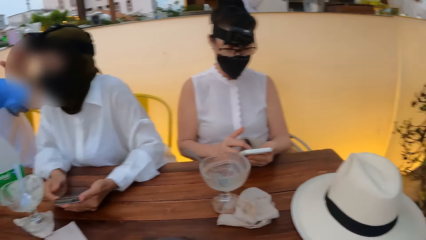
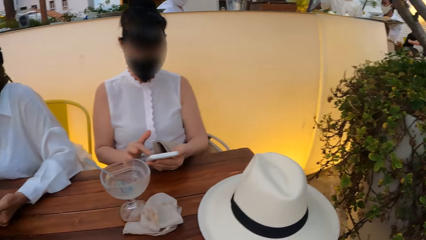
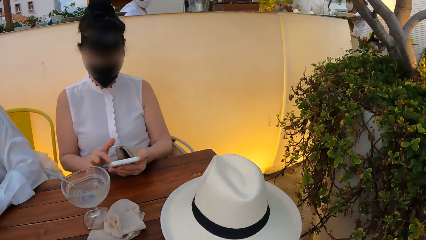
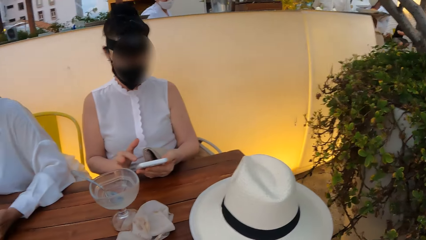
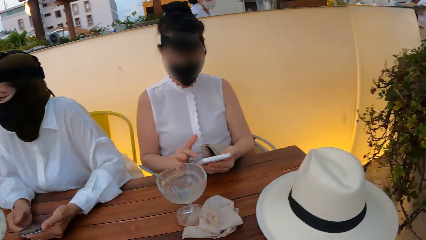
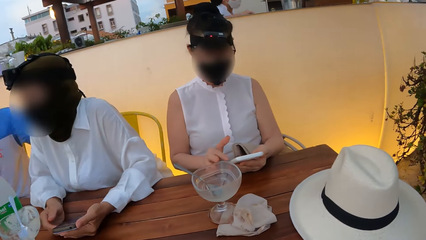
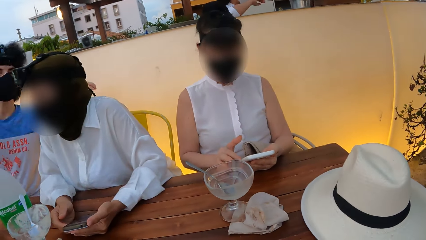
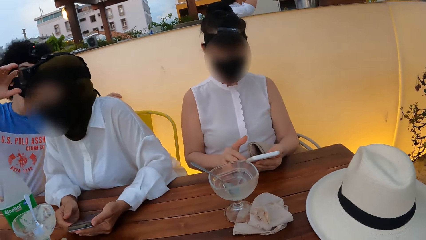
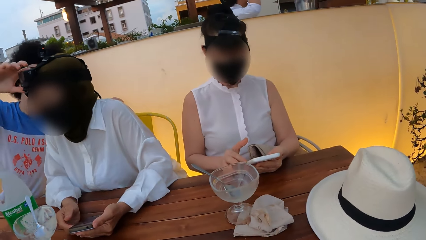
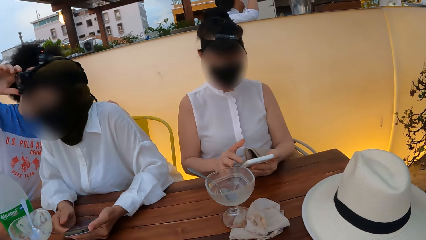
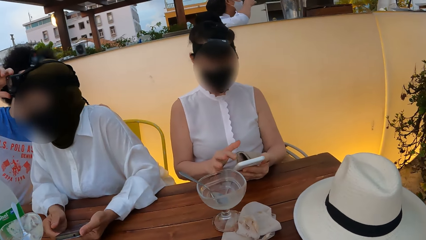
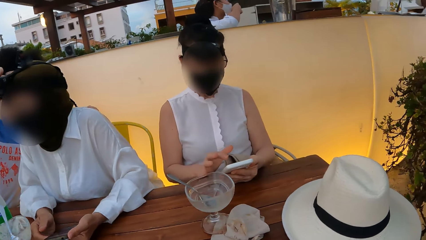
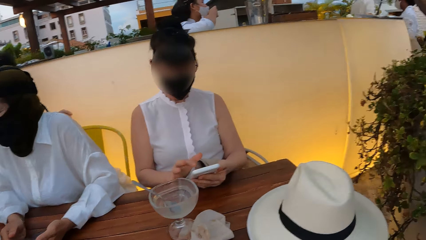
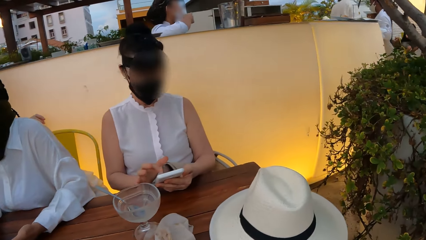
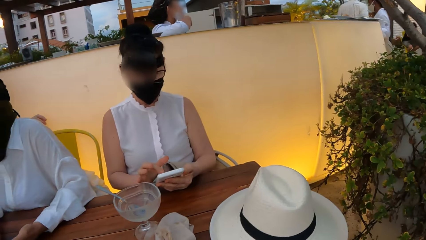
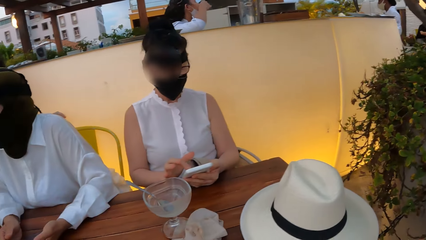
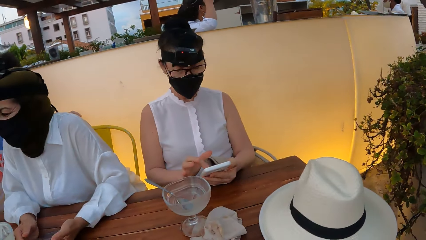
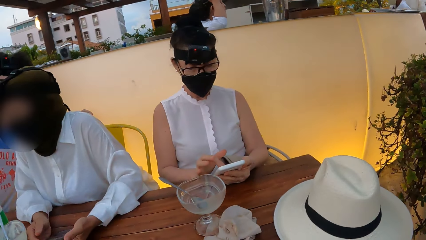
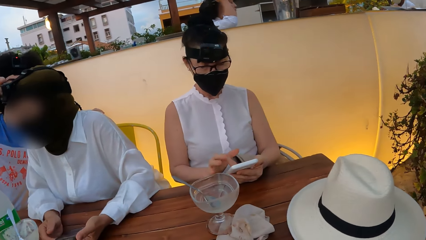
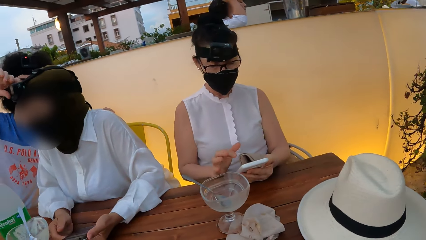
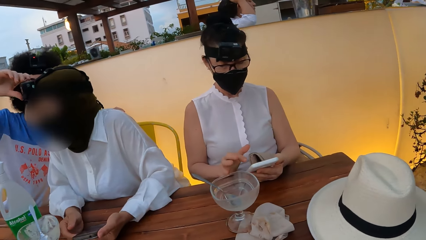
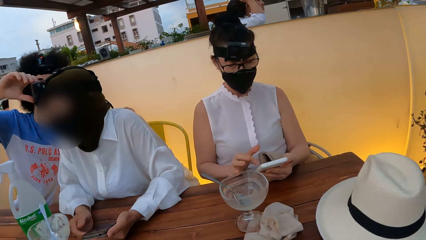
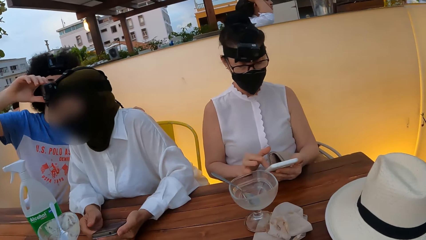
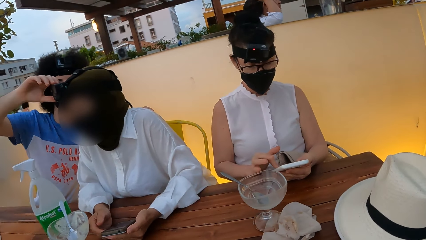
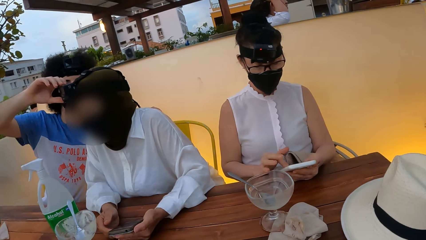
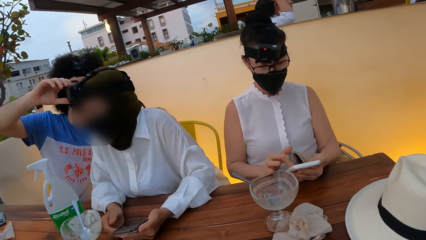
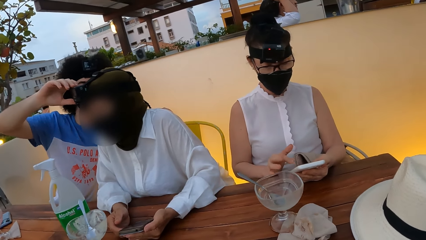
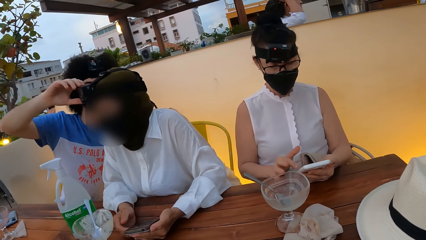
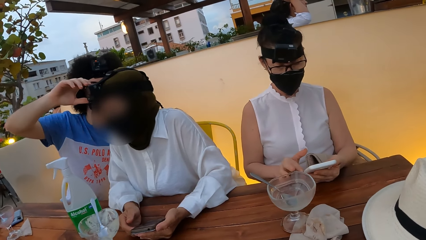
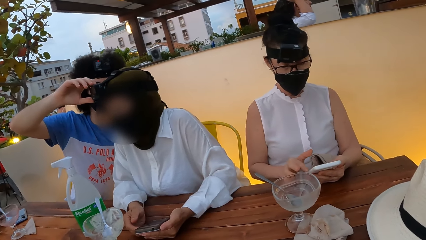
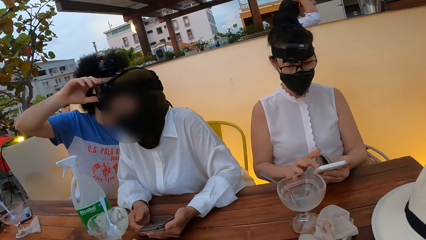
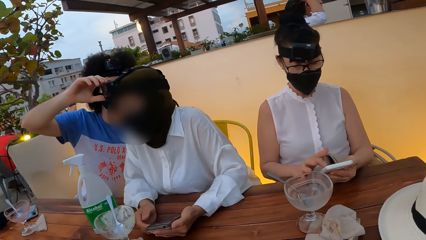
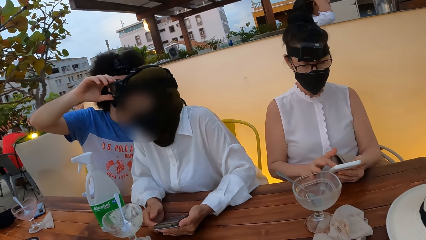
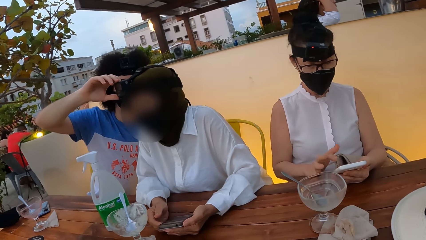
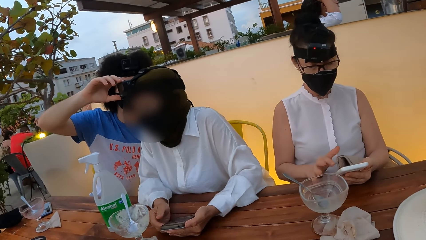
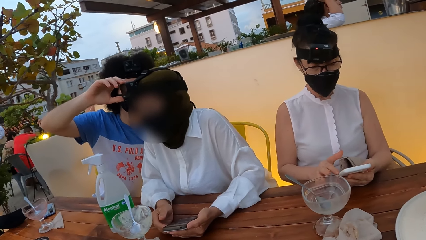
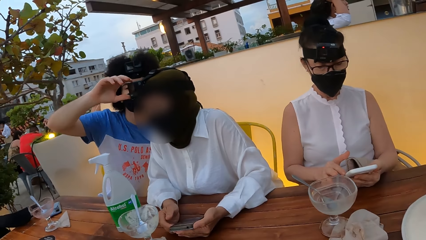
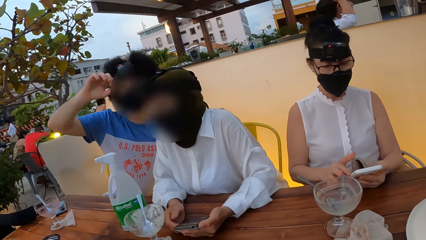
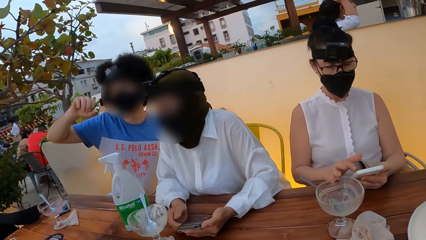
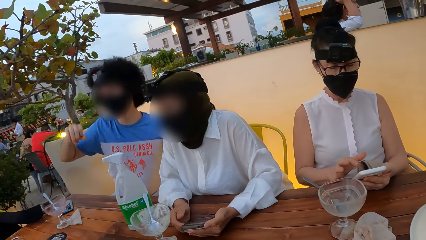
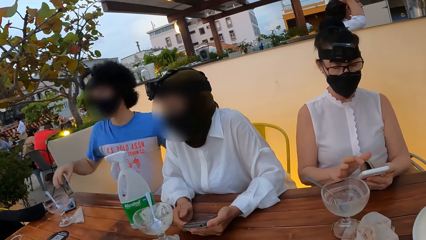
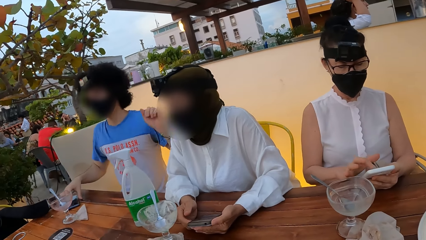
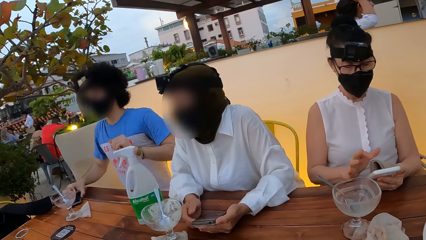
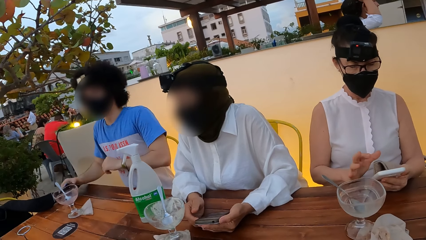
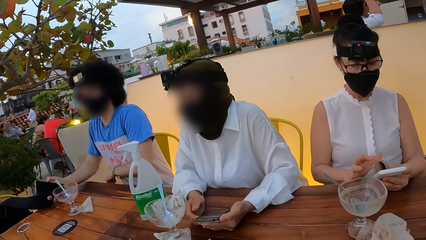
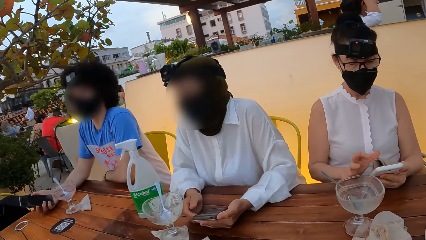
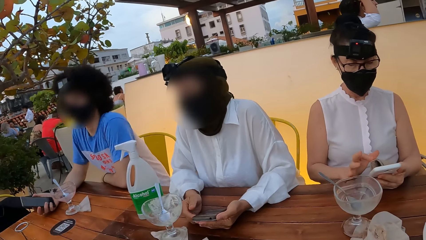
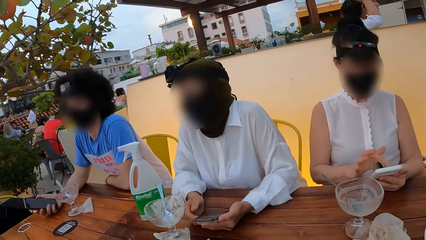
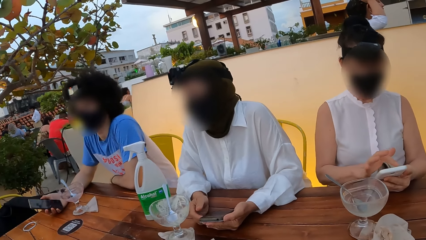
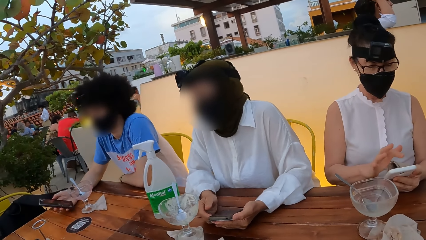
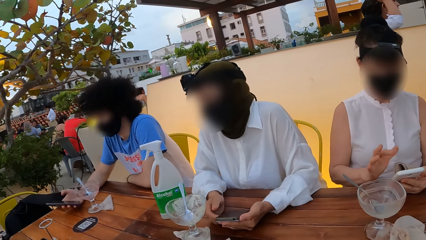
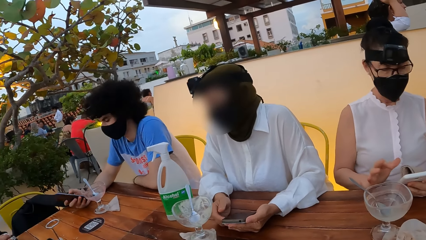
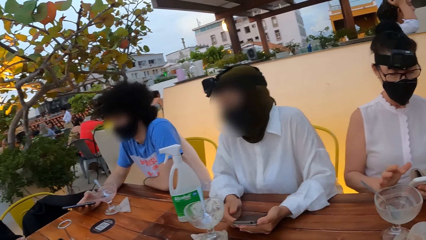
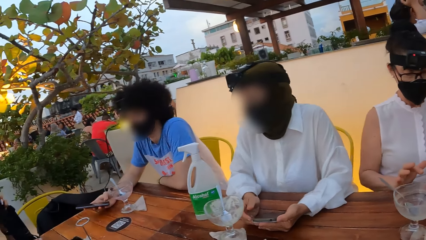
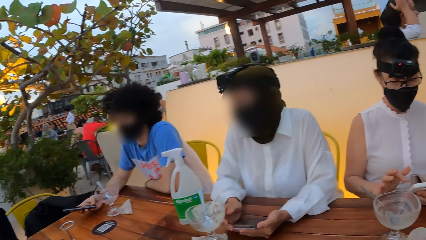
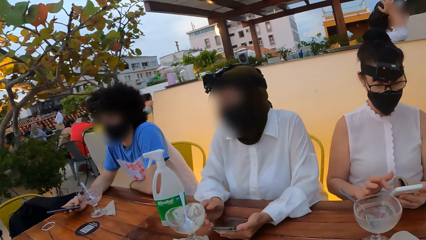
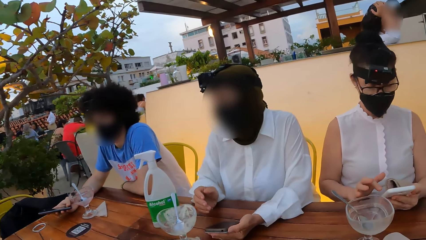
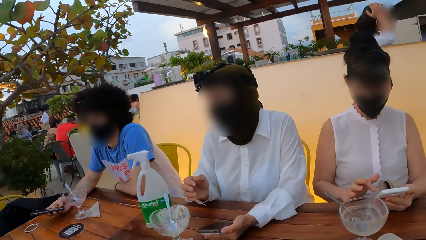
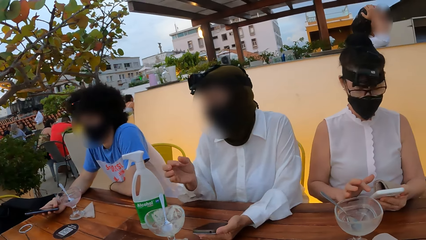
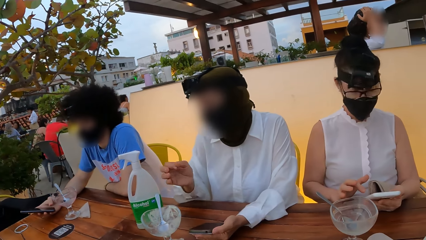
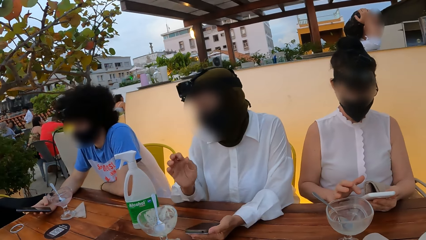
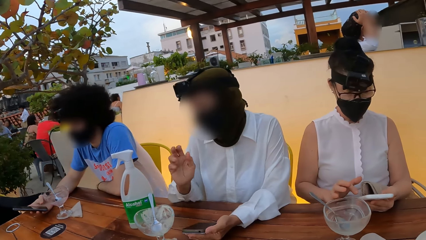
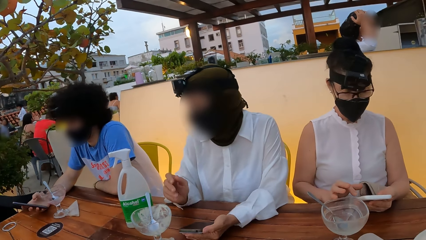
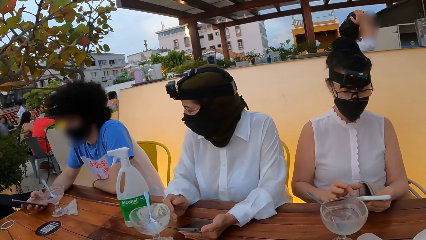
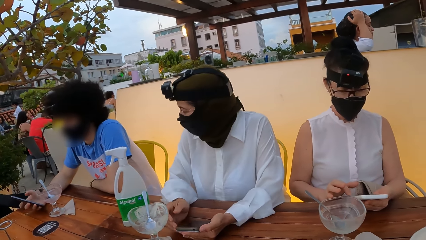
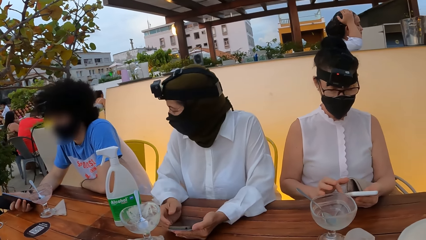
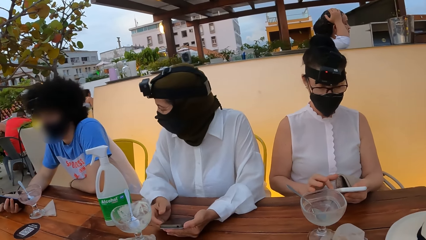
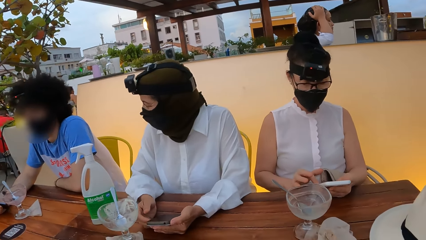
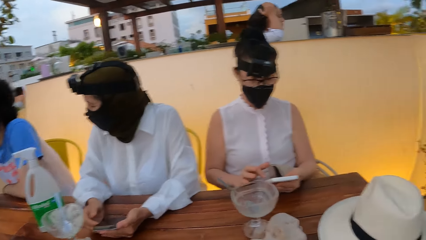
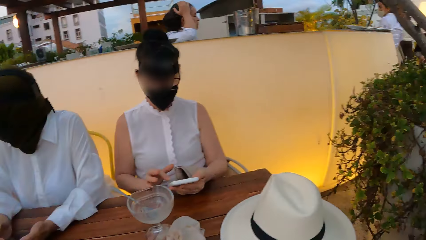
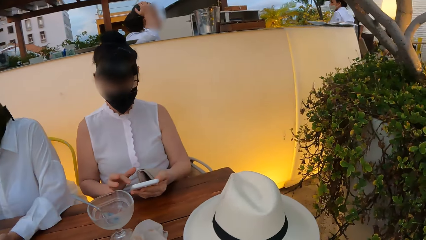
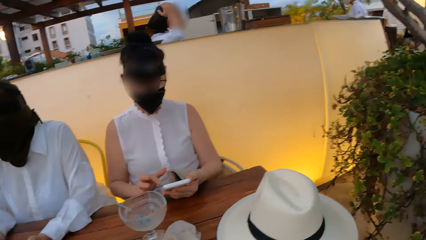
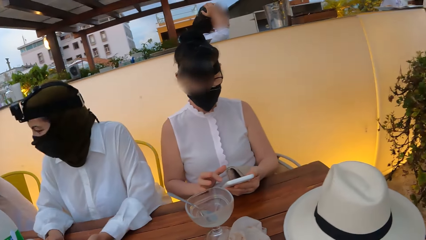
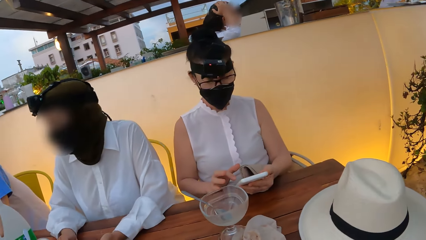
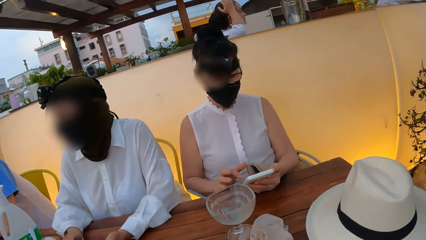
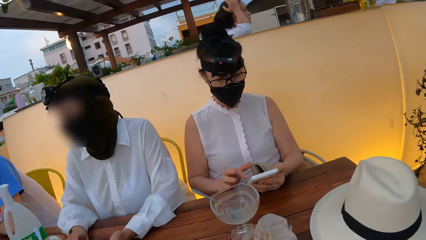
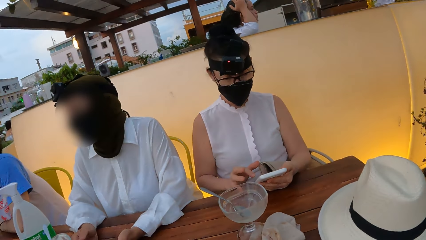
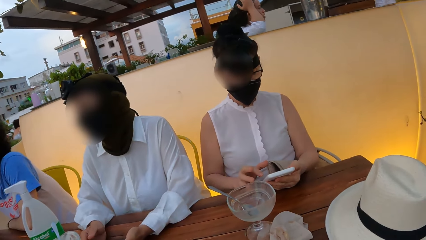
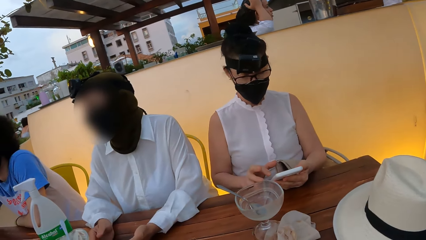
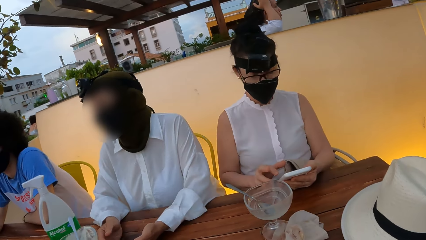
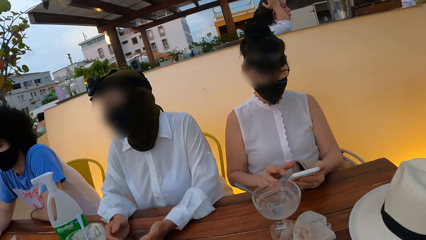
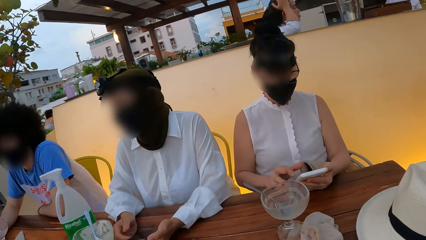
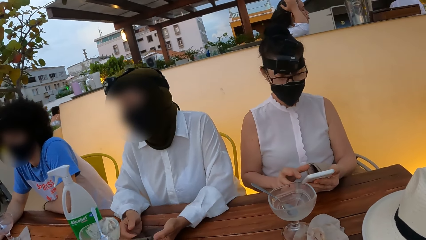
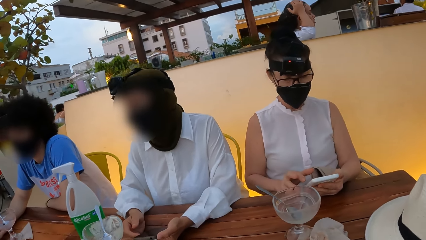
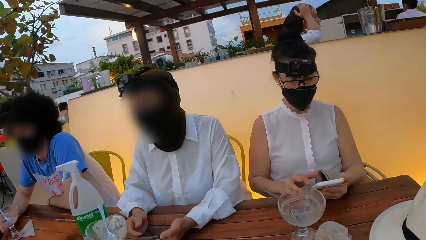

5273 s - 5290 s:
A man raises the left hand. The camera wearer looks around. The man touches the camera on a woman's head. Another woman uses a phone. The man touches the camera on the first woman's head. The man picks the phone from the table and holds the phone on the right. The first woman talks to the man. The camera wearer looks around.
